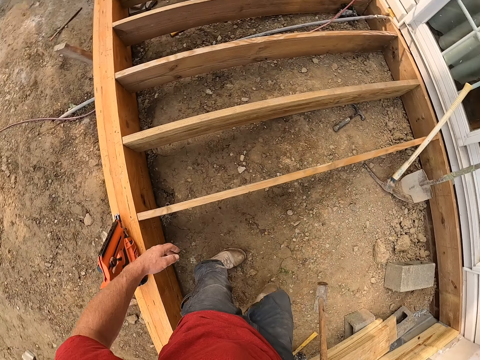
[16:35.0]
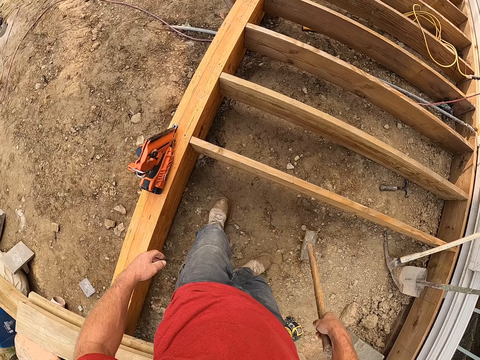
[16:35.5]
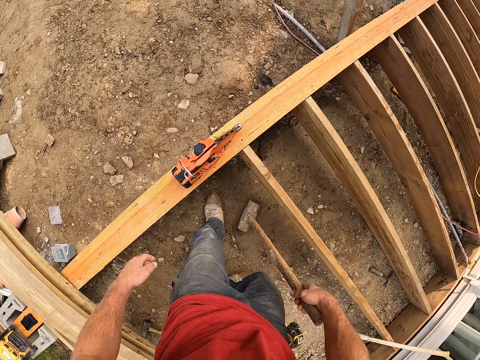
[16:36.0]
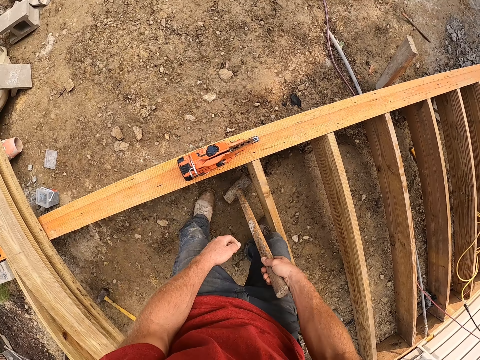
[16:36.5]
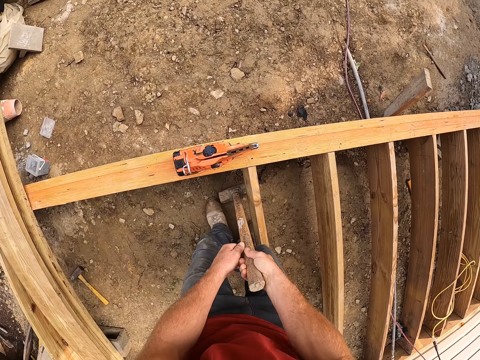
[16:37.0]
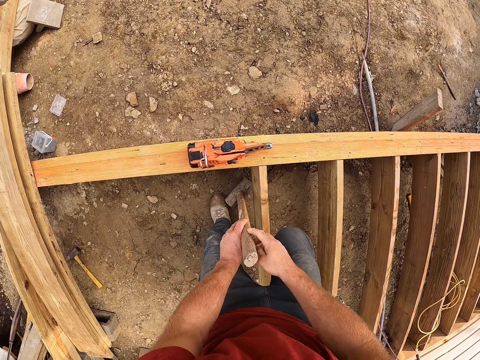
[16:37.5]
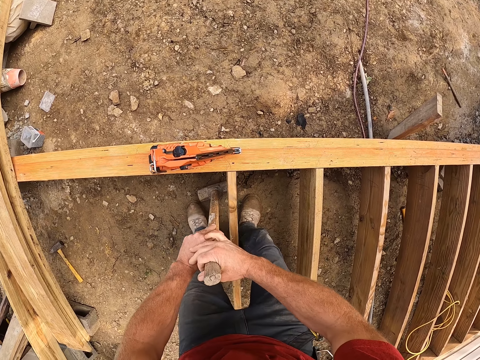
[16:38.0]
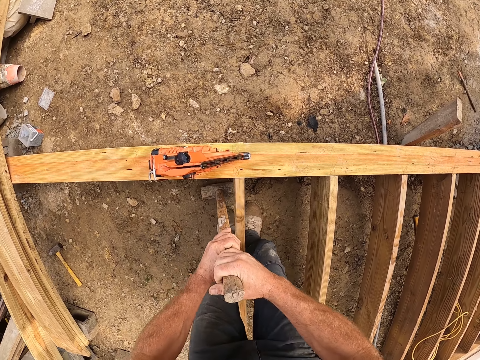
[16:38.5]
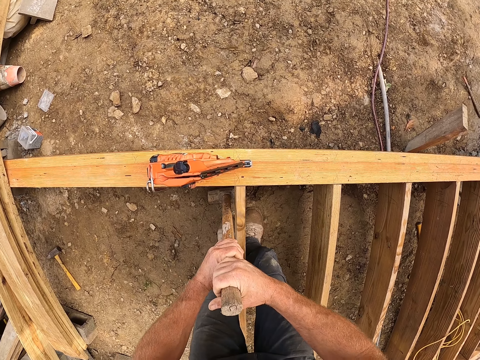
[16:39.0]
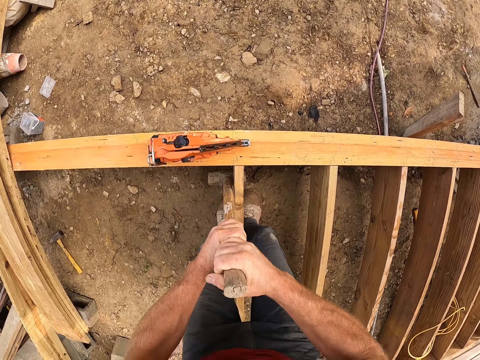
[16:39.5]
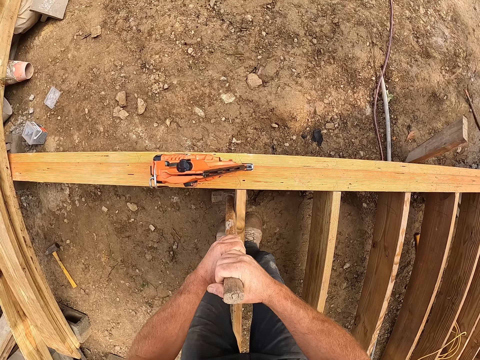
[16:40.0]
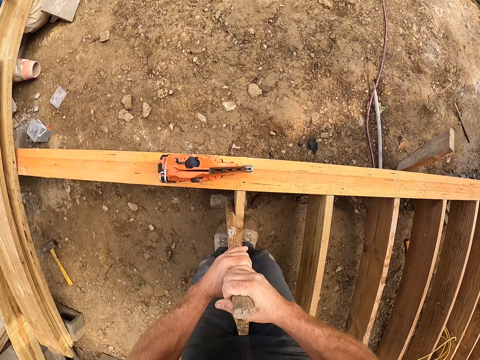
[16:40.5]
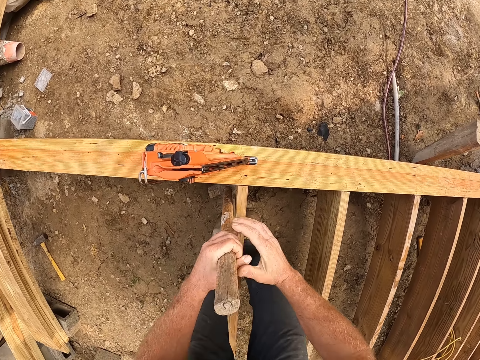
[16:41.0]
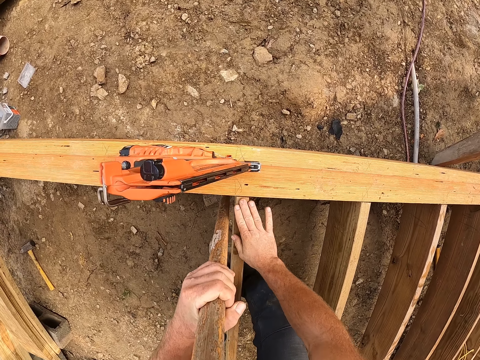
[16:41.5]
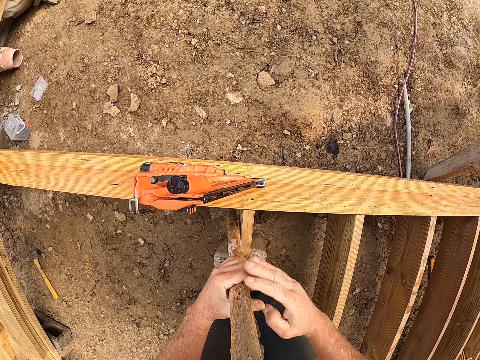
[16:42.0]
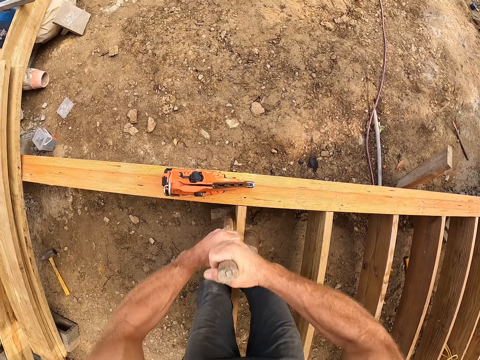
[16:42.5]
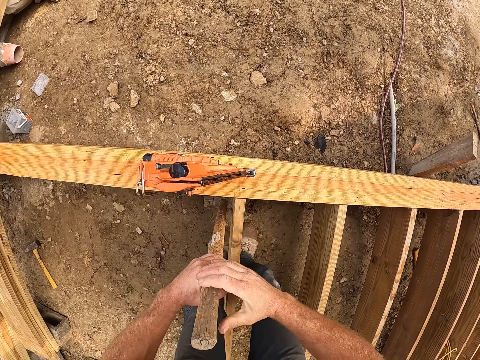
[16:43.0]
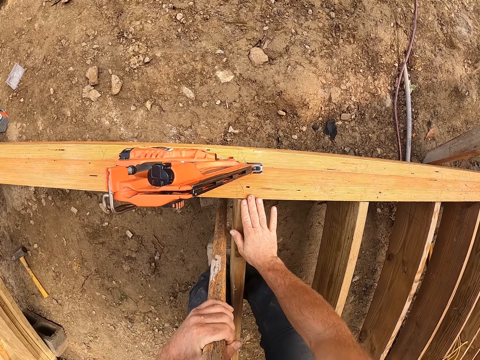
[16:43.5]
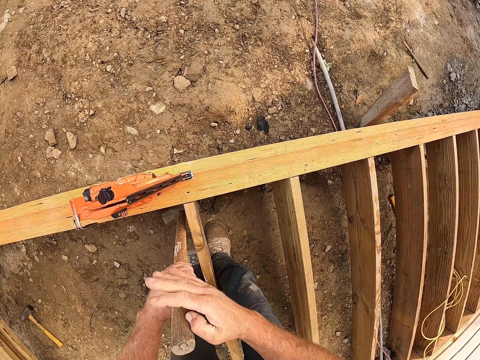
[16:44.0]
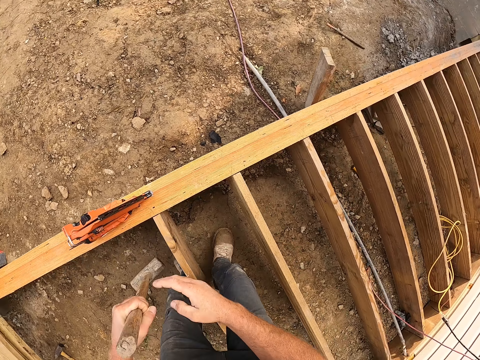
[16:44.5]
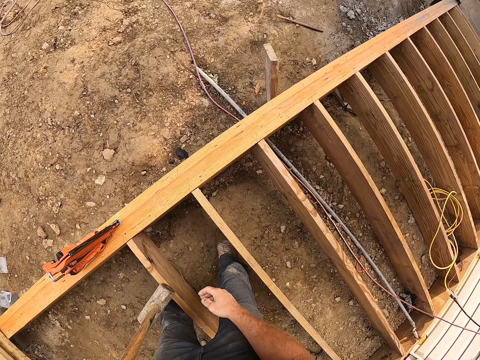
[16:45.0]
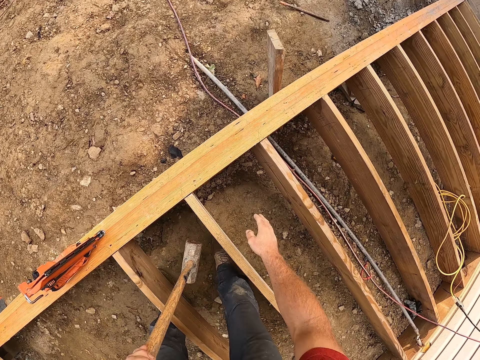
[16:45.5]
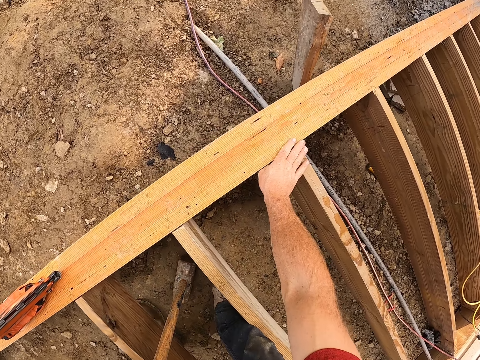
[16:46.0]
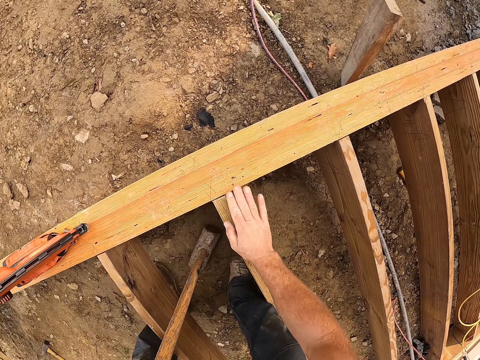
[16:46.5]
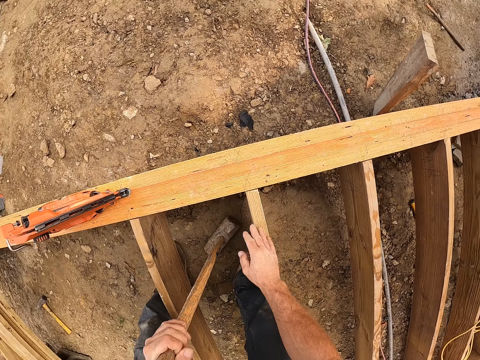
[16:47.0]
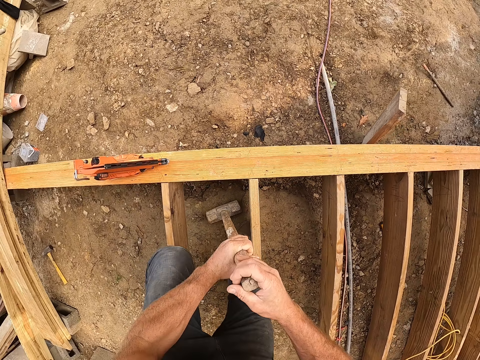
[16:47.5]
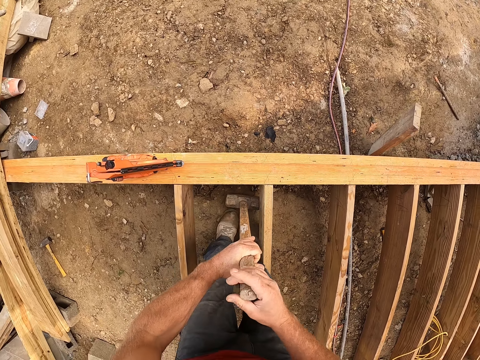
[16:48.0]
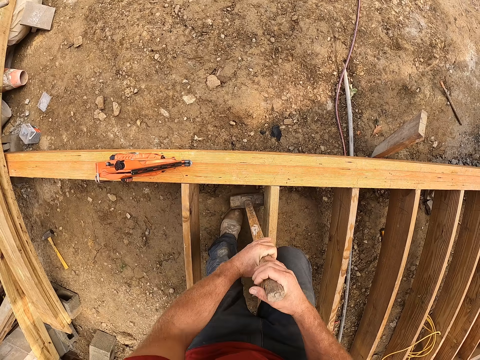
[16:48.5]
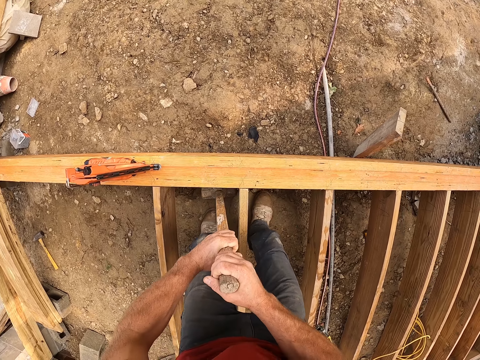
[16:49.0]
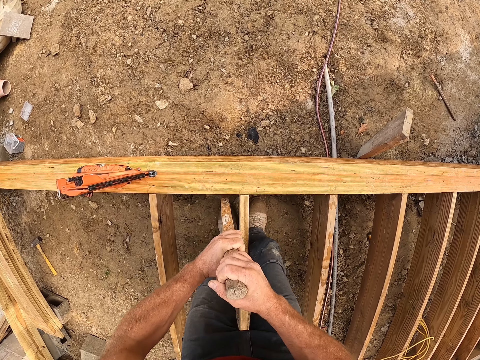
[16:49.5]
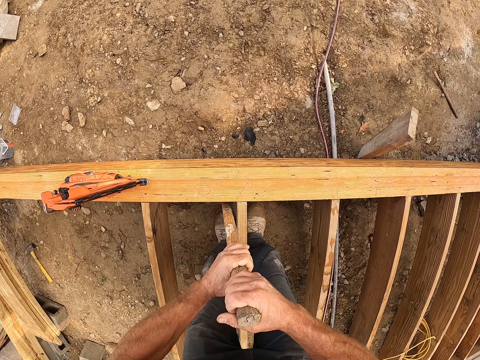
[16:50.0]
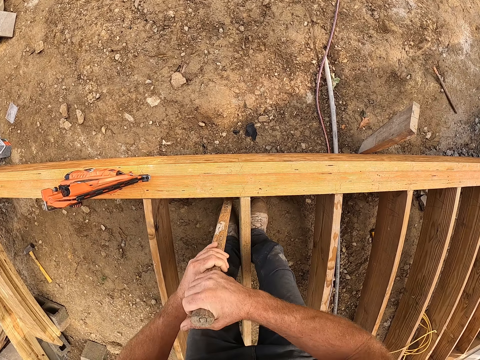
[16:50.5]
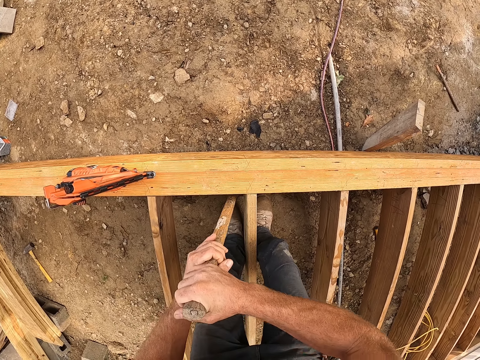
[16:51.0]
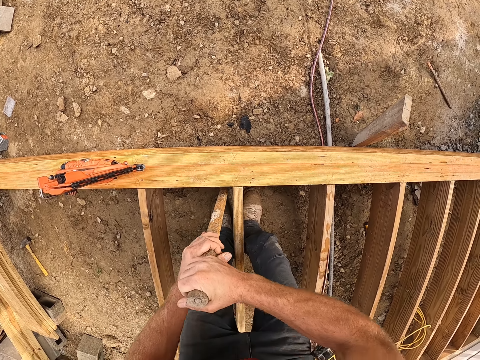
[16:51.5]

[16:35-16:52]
The camera wearer turns around. They adjust the wooden plank with the mallet. They hold the mallet hammer, place the mallet hammer under the piece of wood and lift the piece of wood. They touch the piece of wood. They hold the mallet hammer and lift the piece of wood. They touch the piece of wood. They lift the mallet hammer. They touch the pieces of wood. They hold the mallet hammer, place the mallet hammer under the piece of wood and lift the piece of wood. They adjust the wooden plank with the mallet.

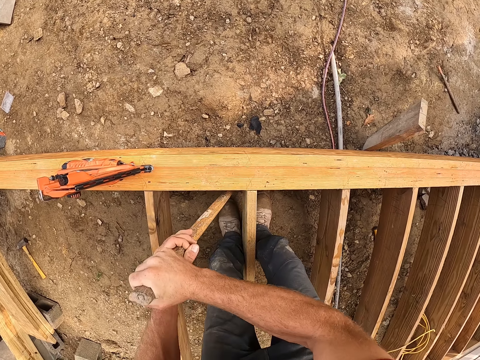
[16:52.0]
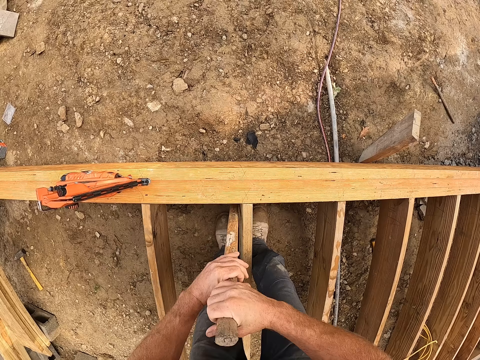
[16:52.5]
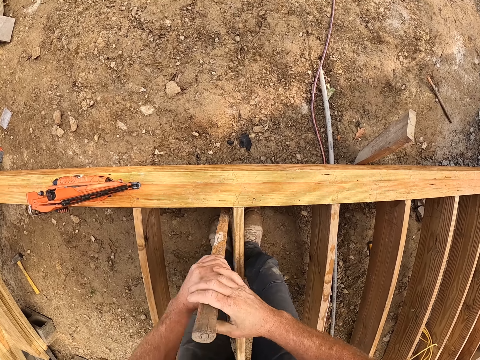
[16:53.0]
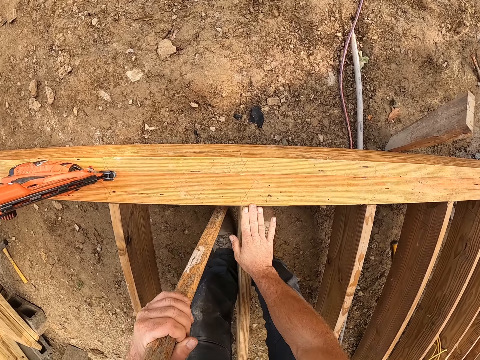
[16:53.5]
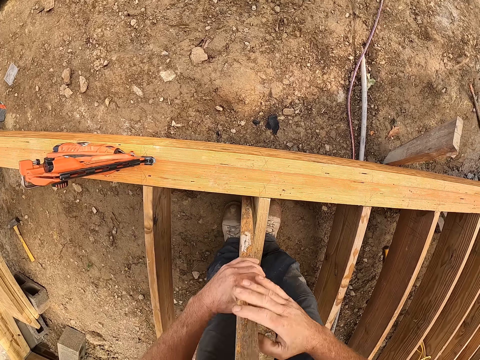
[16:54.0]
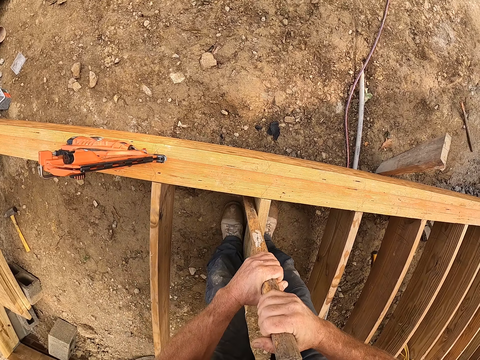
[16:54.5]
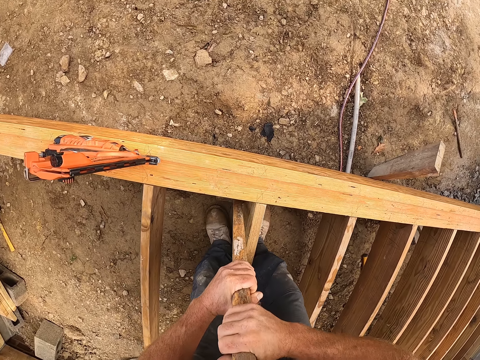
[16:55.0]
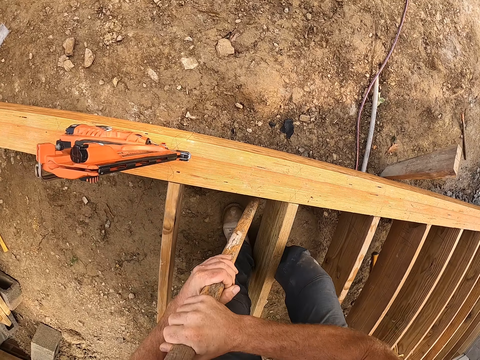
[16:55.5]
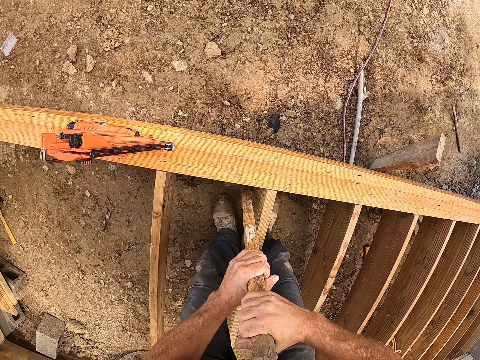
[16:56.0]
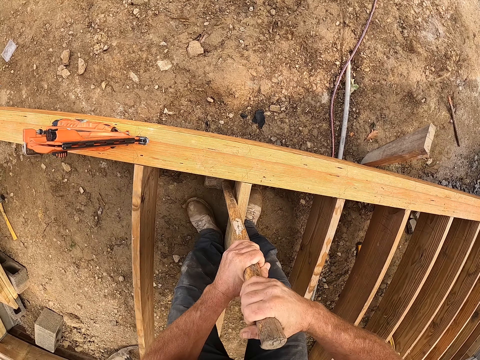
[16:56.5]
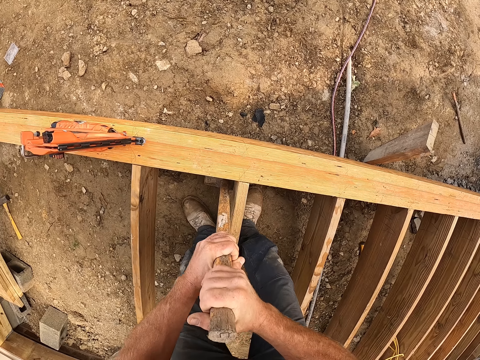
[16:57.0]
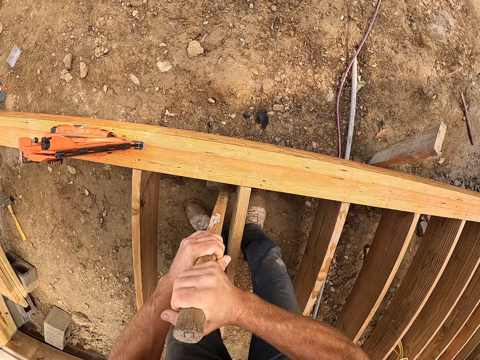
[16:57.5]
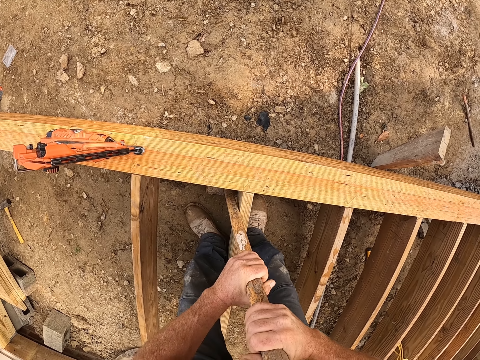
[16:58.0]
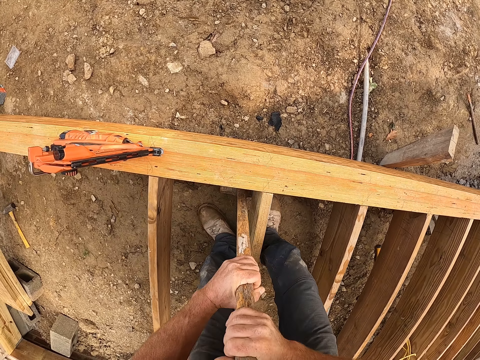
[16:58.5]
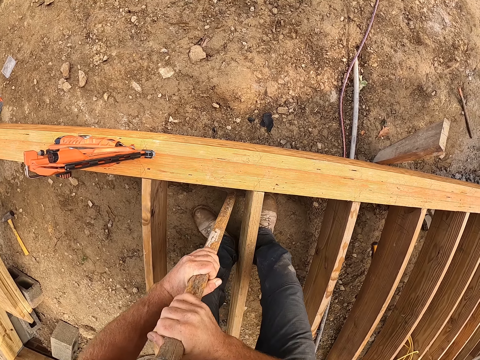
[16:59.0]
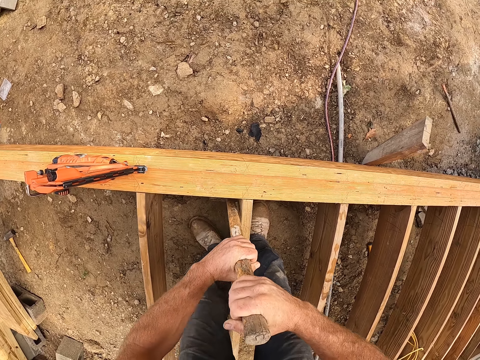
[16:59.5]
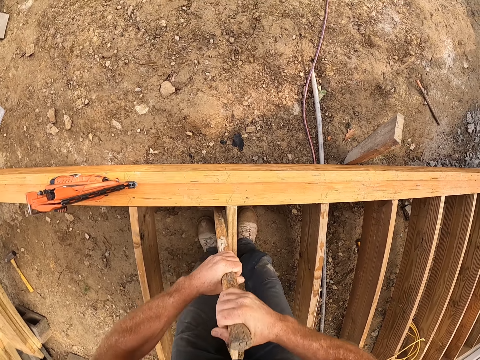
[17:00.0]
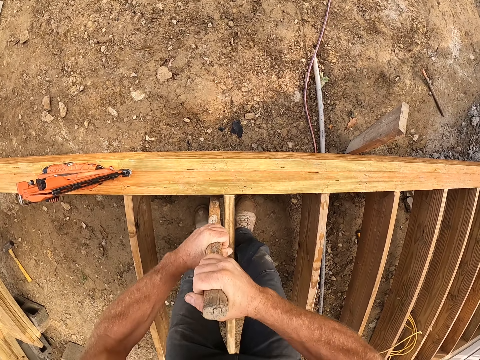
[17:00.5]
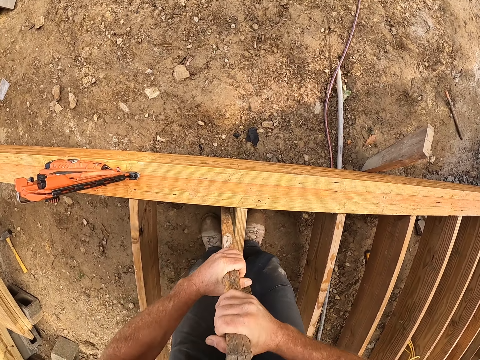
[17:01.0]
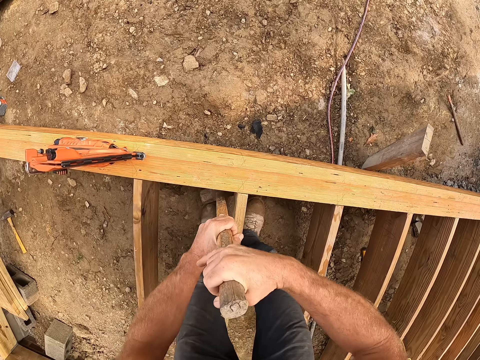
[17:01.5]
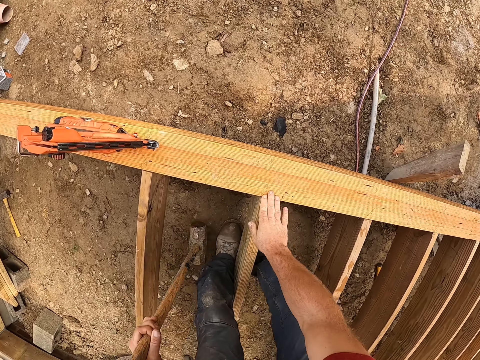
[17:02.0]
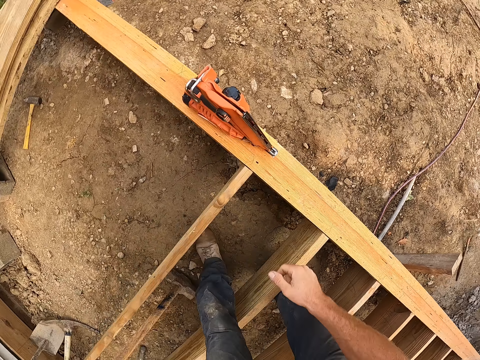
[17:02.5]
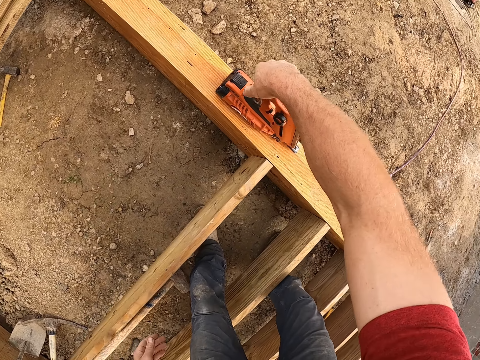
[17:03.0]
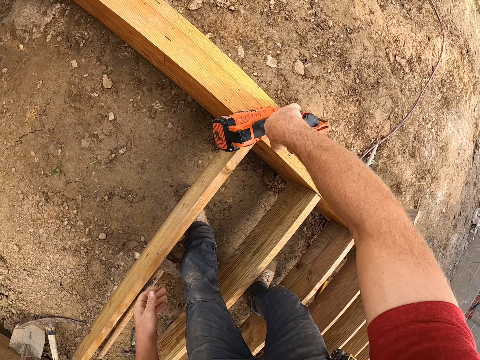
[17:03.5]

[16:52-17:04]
The camera wearer touches the pieces of wood and lifts the piece of wood. They touch the pieces of wood. They pick up the drill machine or nail gun from the wooden frame.
